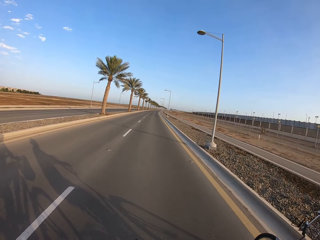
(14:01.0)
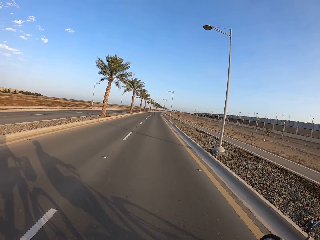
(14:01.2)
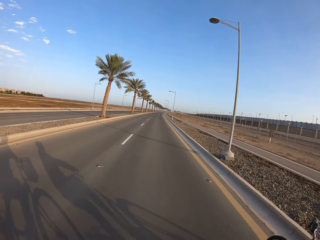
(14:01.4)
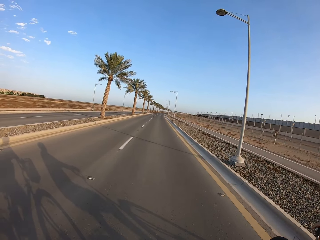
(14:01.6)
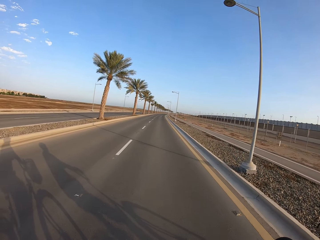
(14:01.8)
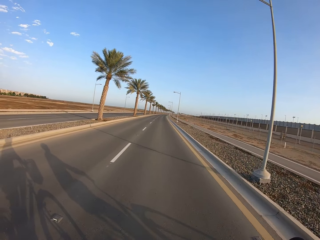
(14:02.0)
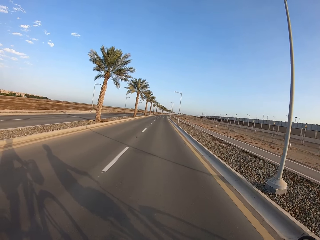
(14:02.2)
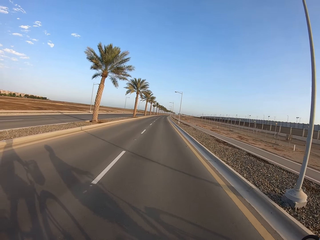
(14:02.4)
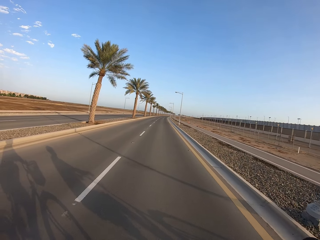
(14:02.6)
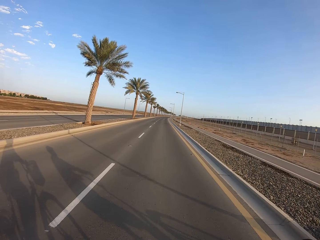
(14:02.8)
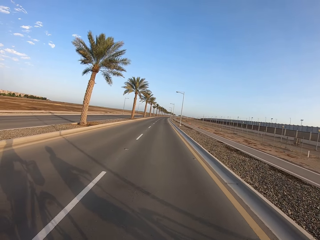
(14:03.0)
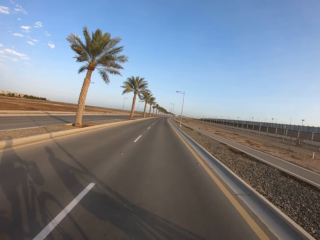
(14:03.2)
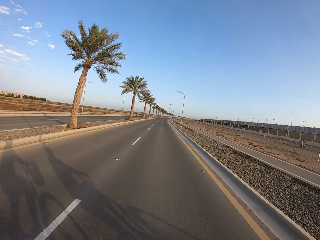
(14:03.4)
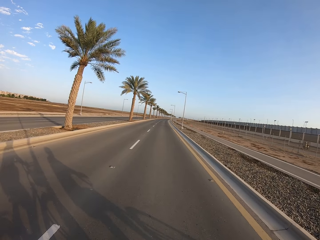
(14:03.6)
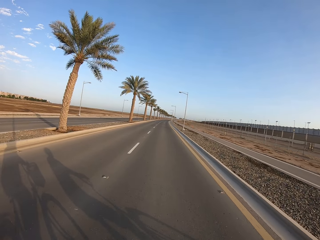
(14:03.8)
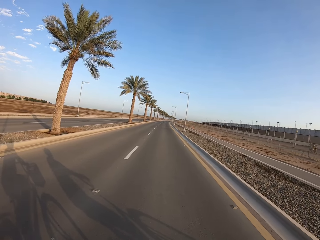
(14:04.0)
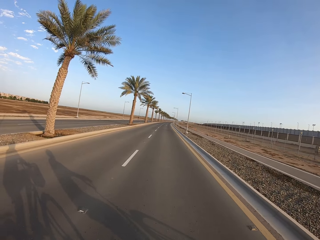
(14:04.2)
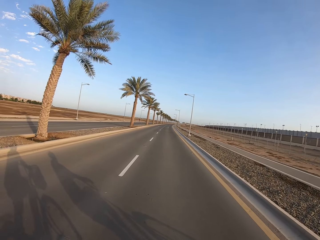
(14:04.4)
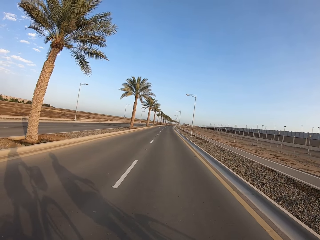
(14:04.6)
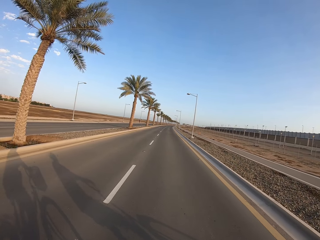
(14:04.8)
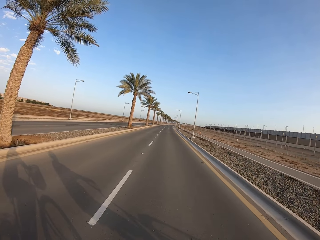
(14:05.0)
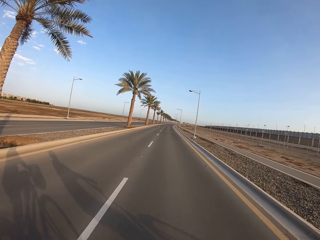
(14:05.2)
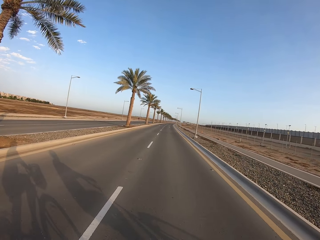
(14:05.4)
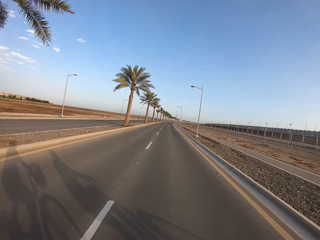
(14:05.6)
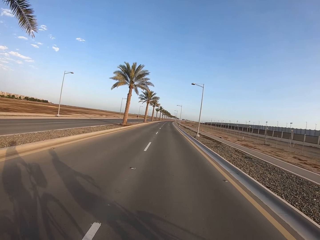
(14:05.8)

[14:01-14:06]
The camera wearer cycles a bicycle on the road.

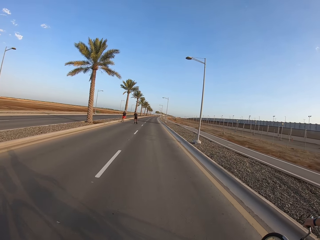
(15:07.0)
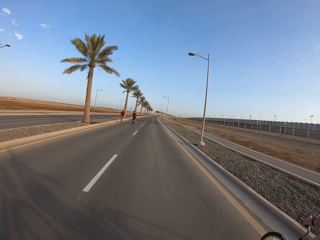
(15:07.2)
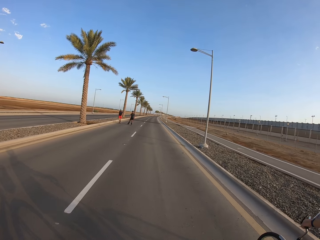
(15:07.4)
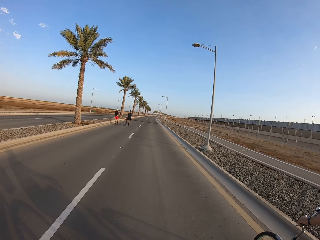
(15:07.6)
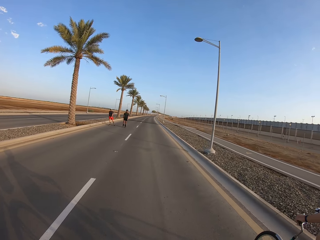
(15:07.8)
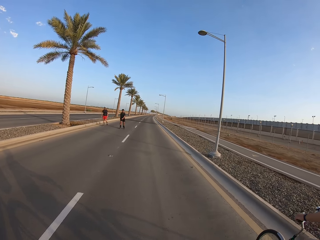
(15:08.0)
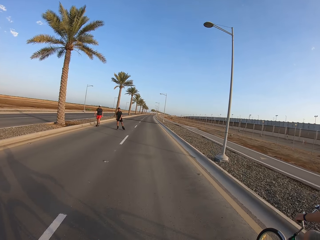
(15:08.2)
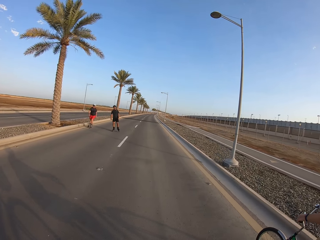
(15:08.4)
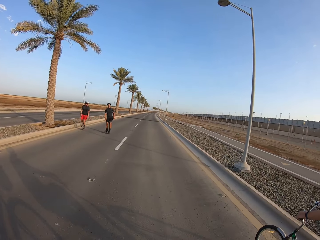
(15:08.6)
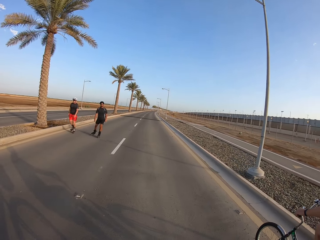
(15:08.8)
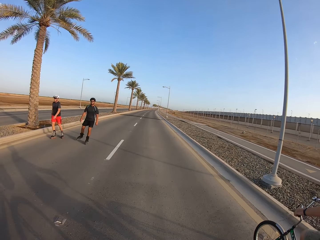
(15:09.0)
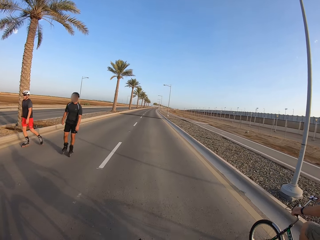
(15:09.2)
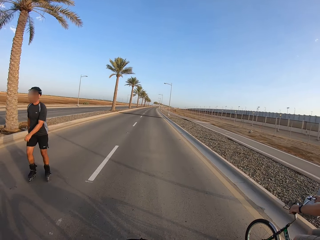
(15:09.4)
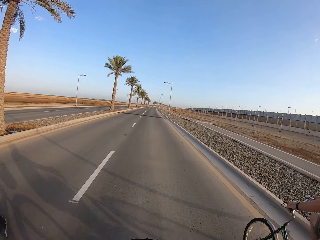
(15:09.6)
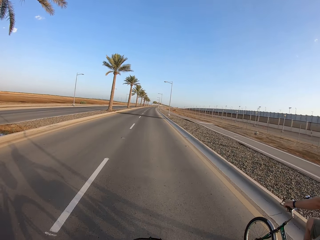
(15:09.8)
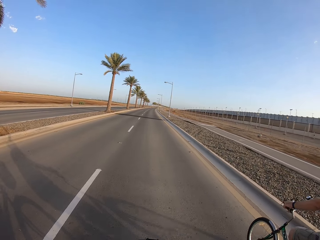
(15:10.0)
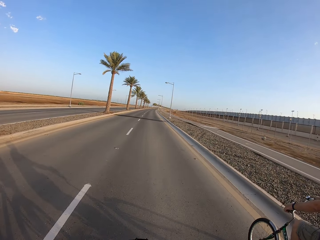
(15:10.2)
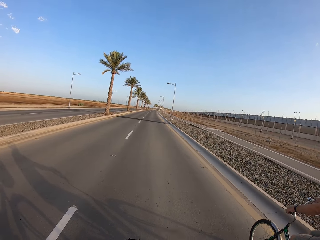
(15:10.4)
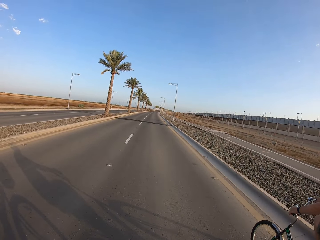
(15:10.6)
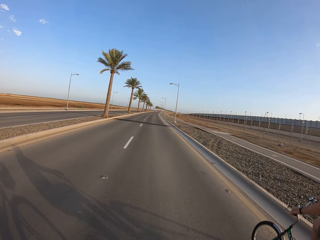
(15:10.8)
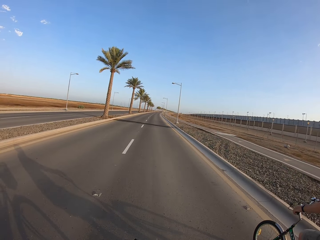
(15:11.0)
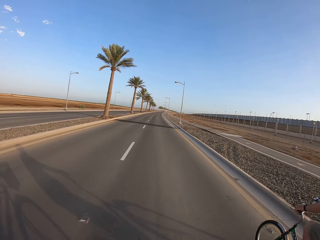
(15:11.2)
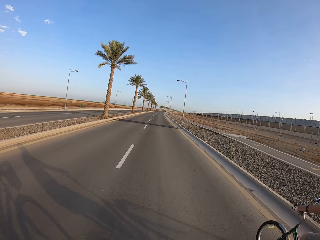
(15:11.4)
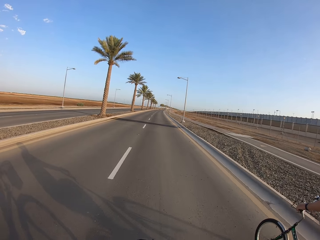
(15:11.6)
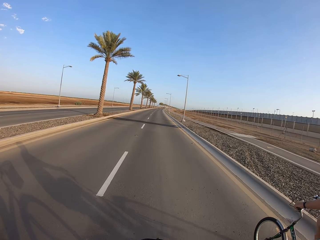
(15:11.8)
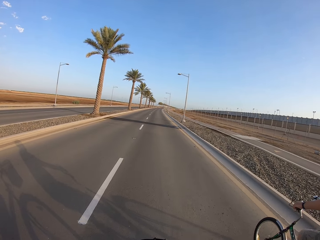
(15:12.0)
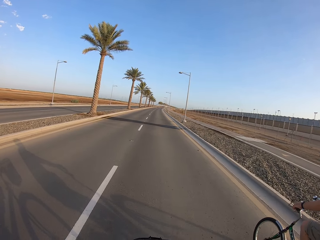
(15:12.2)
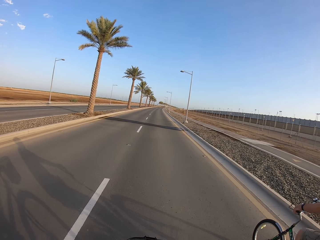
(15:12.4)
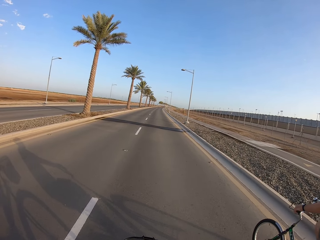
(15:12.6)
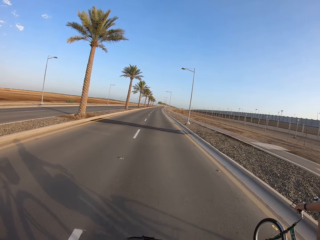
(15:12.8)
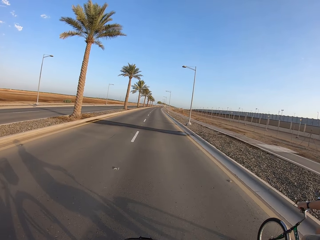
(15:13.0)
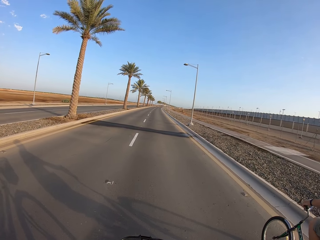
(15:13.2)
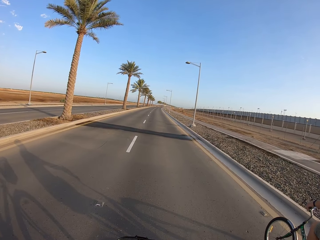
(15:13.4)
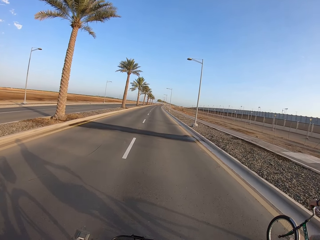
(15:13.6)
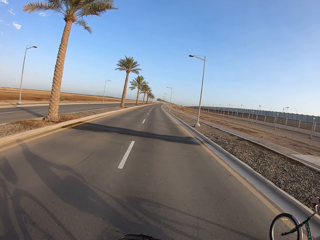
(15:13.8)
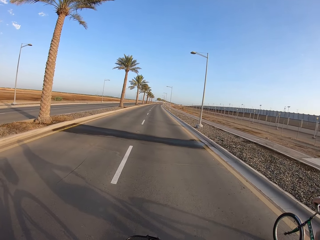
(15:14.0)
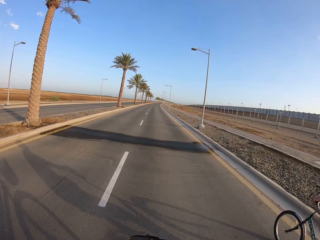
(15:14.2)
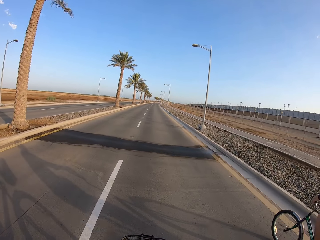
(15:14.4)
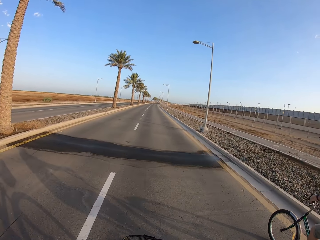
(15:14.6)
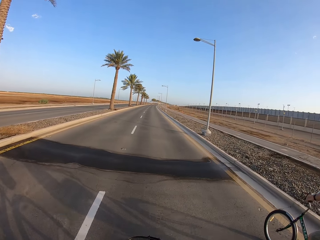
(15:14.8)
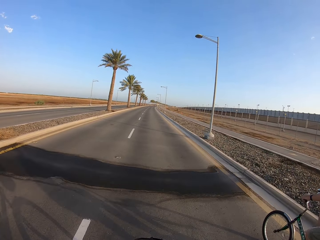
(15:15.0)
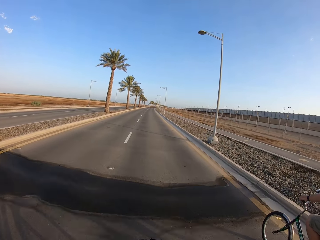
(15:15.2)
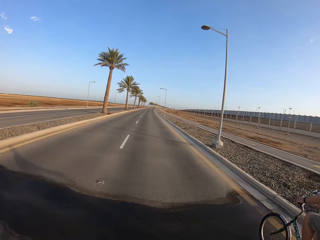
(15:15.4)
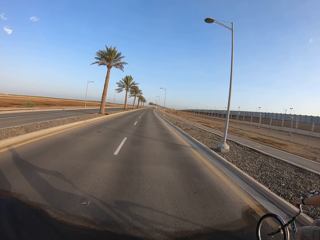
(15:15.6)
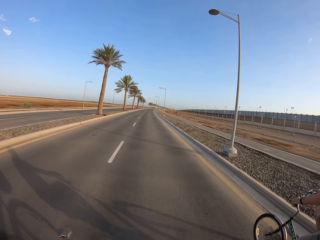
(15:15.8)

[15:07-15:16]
A skater and another skater skate in opposite directions on the road. The first skater skates past the camera wearer. The other skater skates past the camera wearer. The camera wearer cycles away towards the first skater. They cycle away towards the other skater. A cyclist cycles a bicycle on the road.

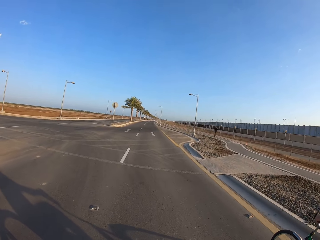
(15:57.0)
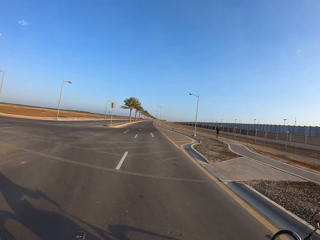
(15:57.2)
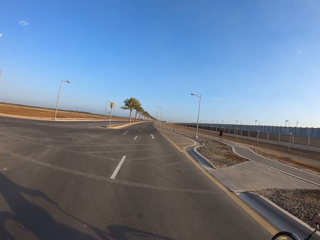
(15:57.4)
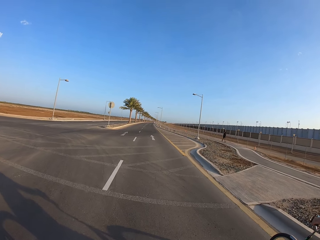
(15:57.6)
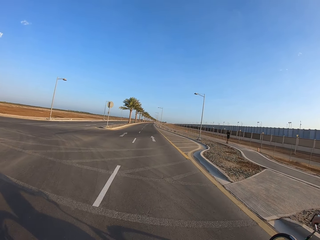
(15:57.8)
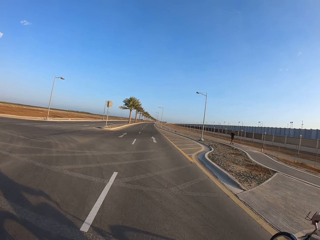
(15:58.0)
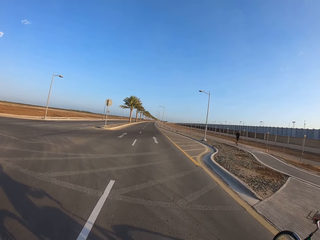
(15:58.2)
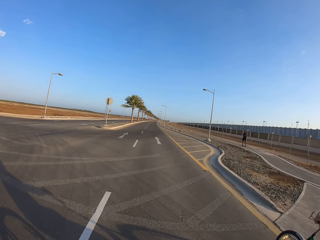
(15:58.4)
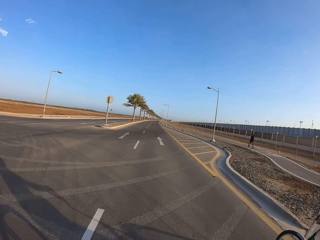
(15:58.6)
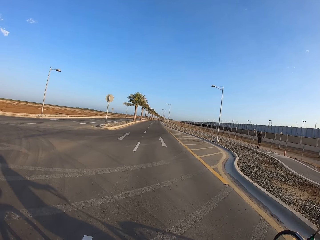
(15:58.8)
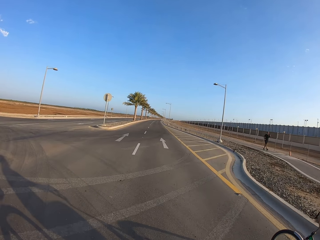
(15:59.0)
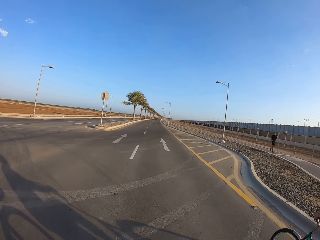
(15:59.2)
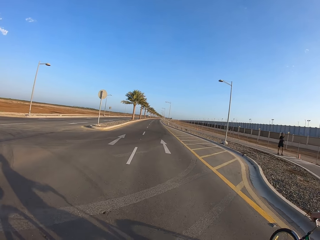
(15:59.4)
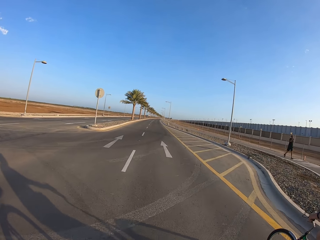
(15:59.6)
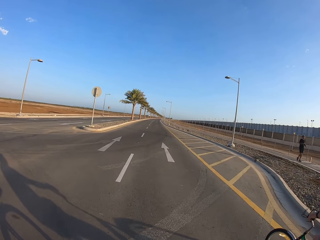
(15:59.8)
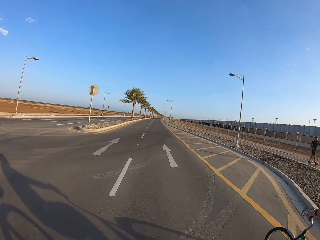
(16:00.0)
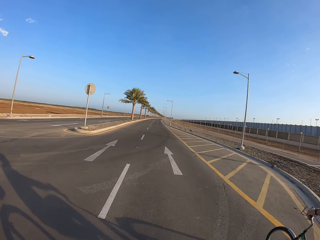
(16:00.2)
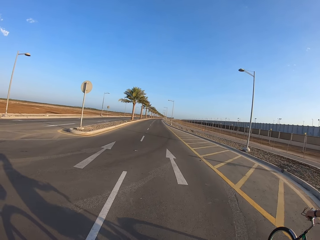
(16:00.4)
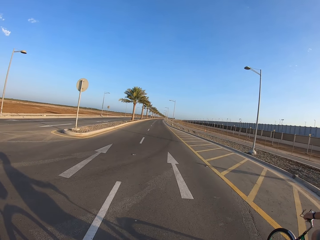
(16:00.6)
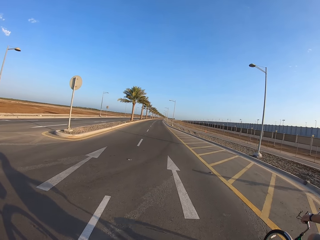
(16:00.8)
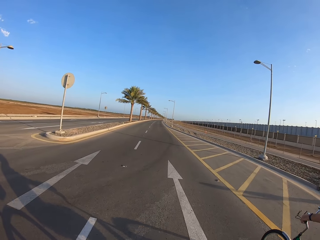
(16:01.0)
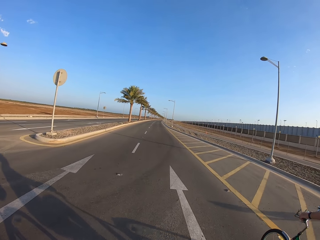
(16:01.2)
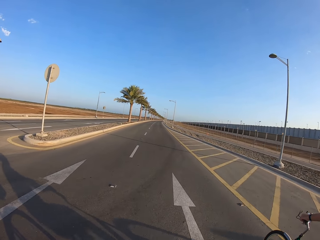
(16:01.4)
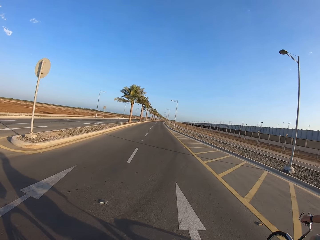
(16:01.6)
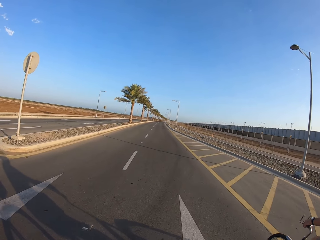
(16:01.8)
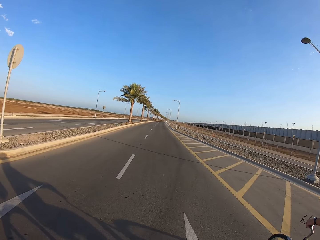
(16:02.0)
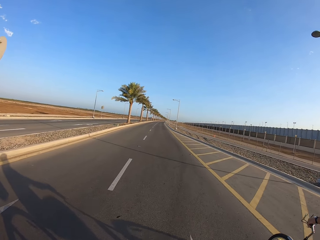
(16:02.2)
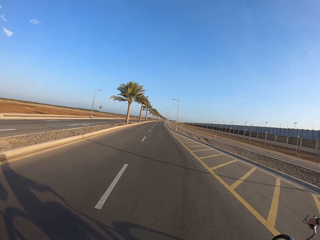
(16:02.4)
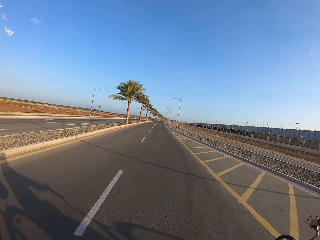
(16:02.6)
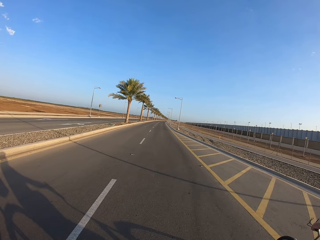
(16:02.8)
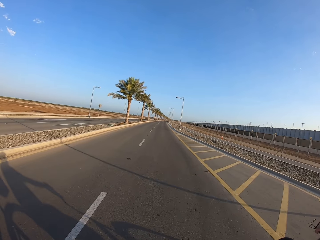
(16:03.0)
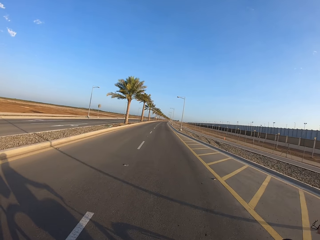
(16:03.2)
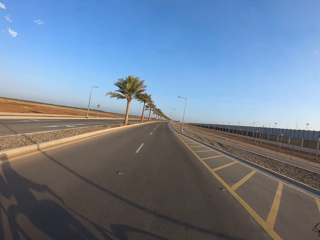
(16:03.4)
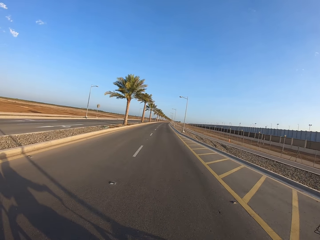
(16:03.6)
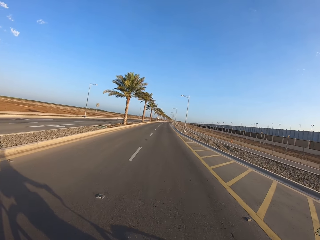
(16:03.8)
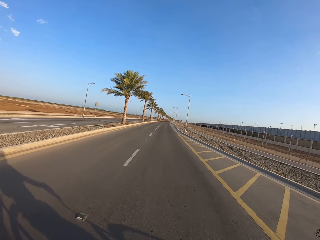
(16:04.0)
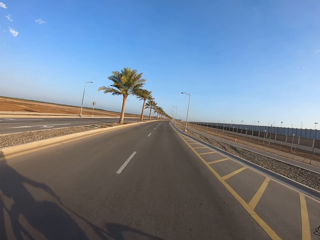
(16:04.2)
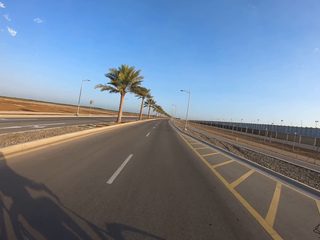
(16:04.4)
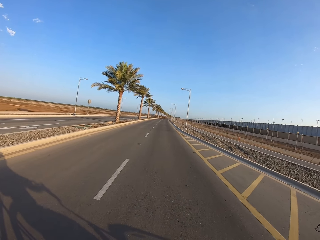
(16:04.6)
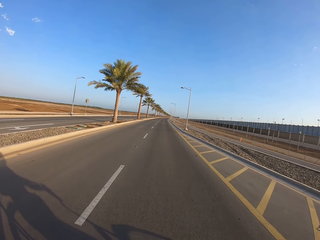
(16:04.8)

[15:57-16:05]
A pedestrian walks in the opposite direction on the road. A cyclist cycles a bicycle on the road. The camera wearer cycles a bicycle on the road.
